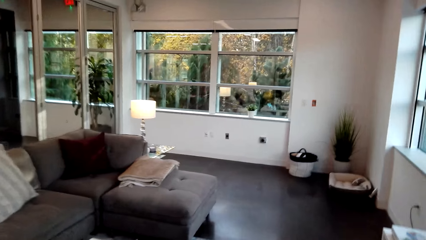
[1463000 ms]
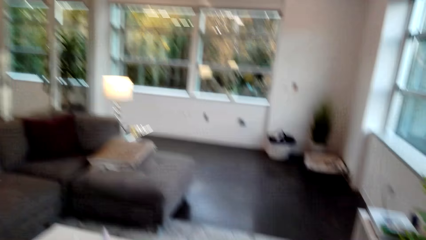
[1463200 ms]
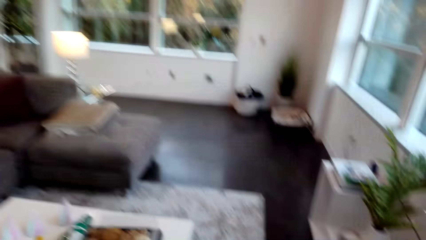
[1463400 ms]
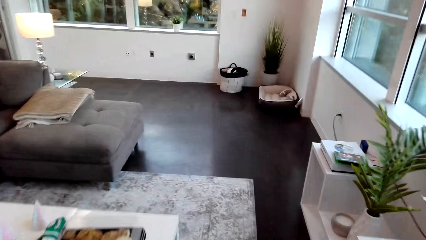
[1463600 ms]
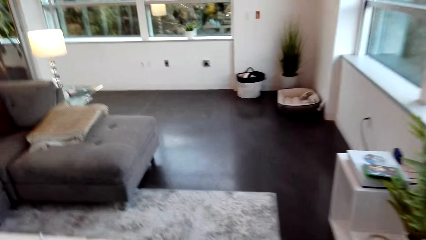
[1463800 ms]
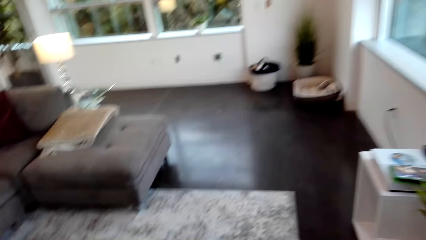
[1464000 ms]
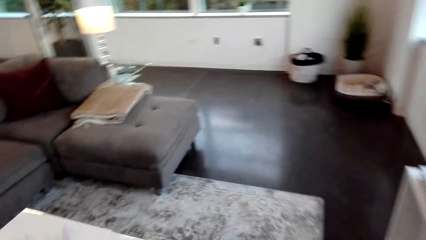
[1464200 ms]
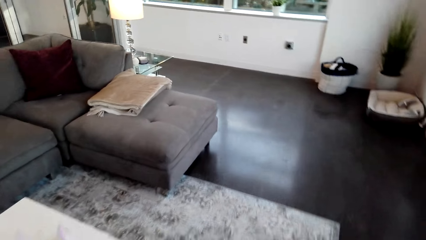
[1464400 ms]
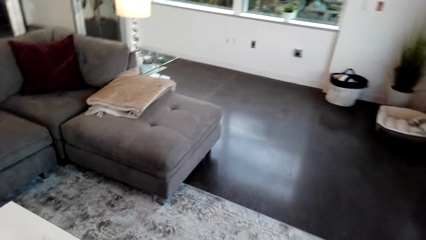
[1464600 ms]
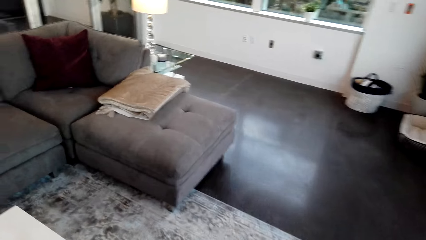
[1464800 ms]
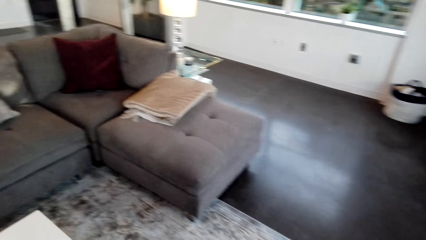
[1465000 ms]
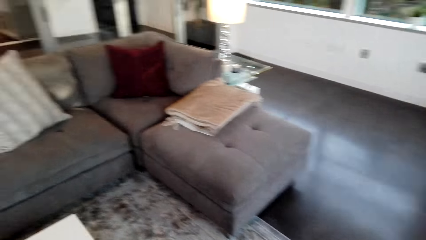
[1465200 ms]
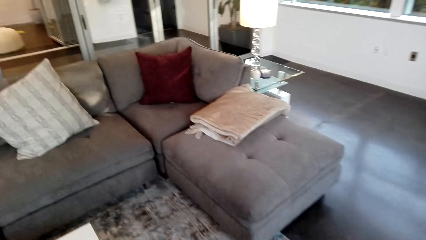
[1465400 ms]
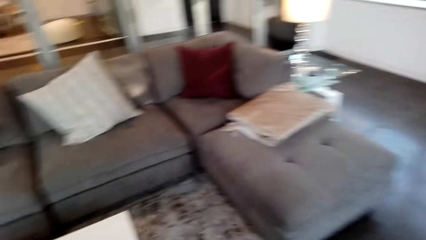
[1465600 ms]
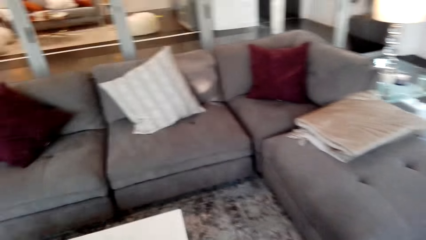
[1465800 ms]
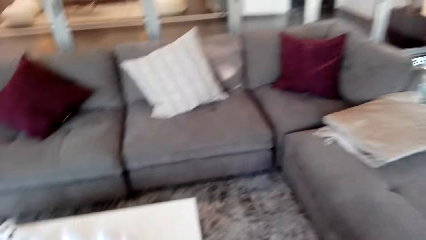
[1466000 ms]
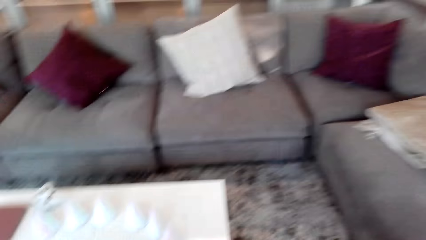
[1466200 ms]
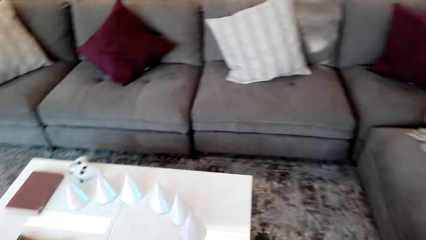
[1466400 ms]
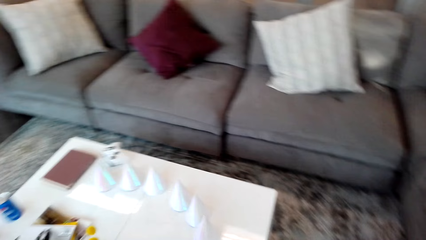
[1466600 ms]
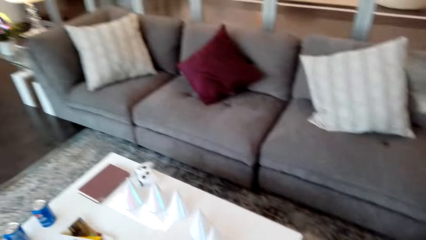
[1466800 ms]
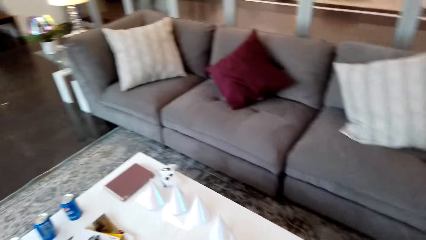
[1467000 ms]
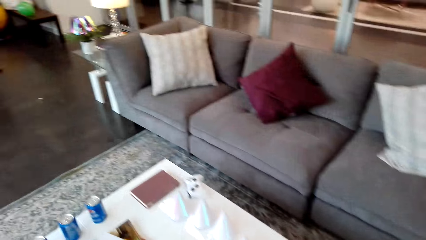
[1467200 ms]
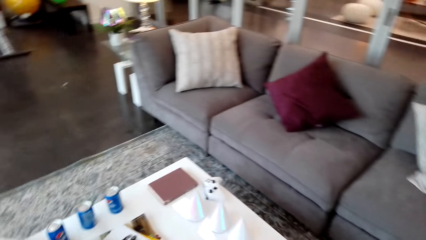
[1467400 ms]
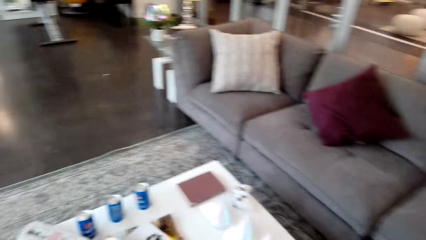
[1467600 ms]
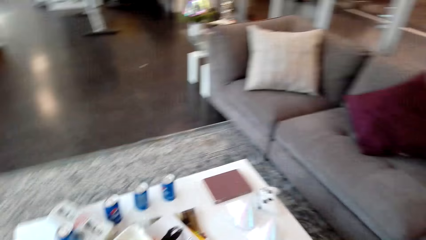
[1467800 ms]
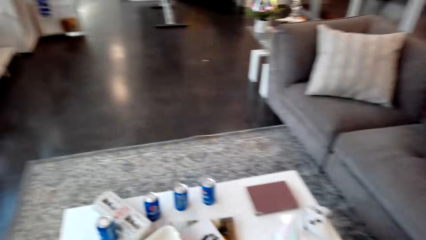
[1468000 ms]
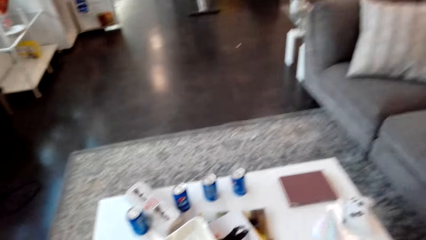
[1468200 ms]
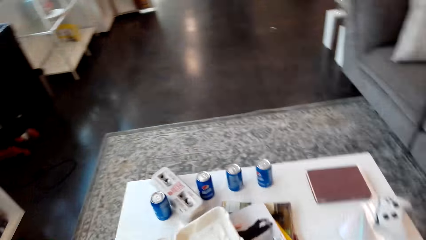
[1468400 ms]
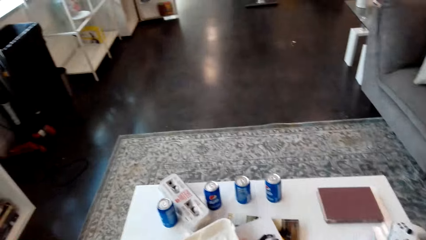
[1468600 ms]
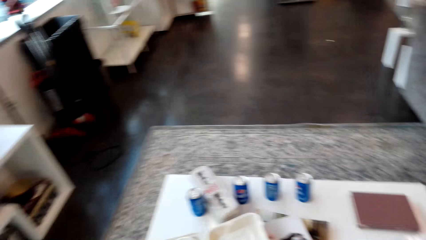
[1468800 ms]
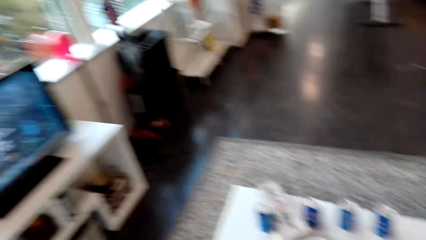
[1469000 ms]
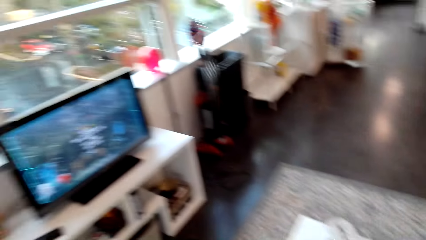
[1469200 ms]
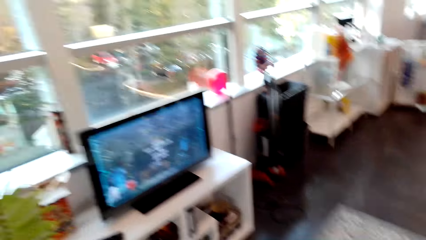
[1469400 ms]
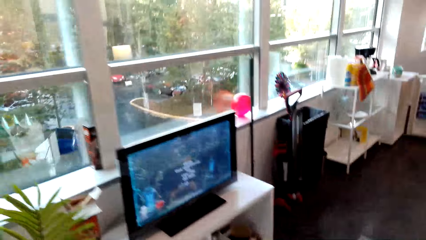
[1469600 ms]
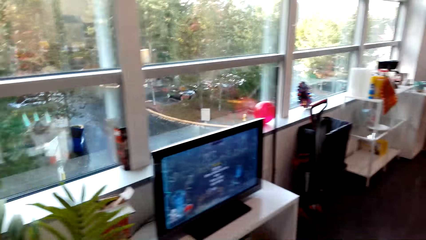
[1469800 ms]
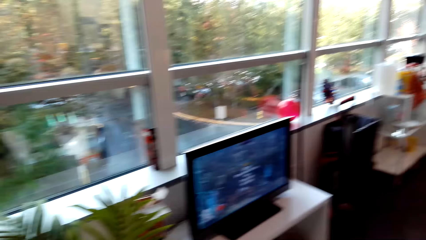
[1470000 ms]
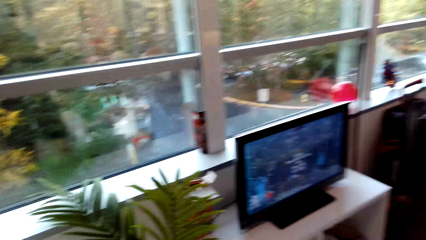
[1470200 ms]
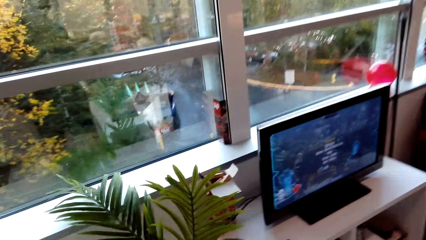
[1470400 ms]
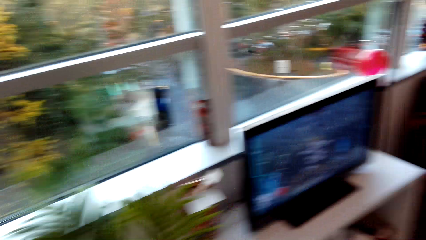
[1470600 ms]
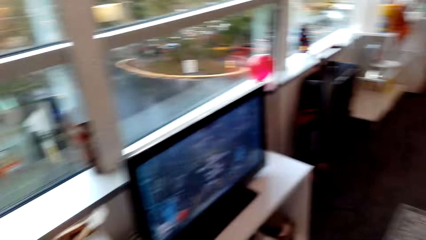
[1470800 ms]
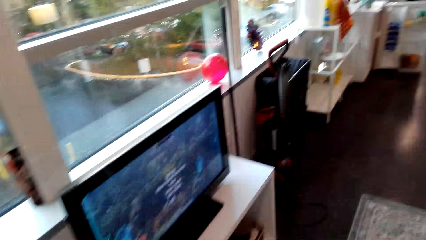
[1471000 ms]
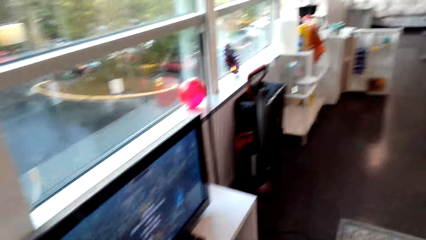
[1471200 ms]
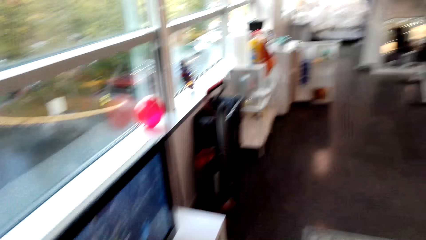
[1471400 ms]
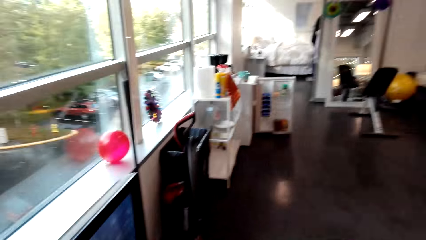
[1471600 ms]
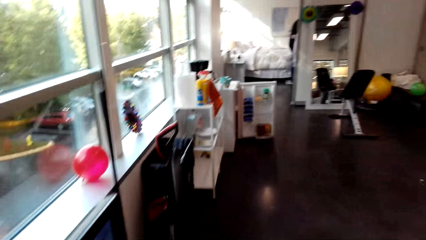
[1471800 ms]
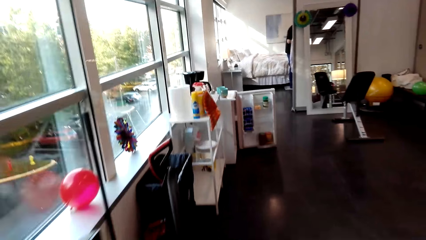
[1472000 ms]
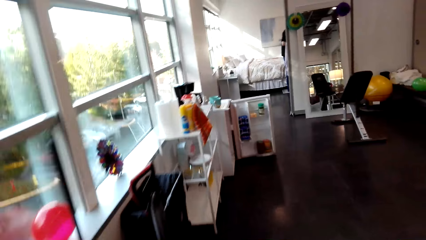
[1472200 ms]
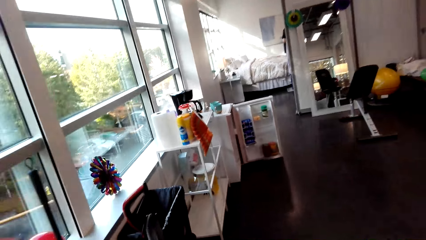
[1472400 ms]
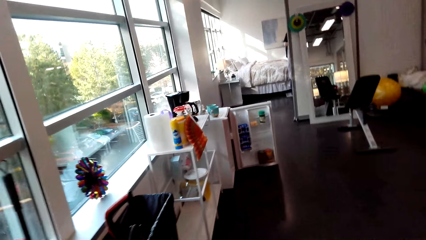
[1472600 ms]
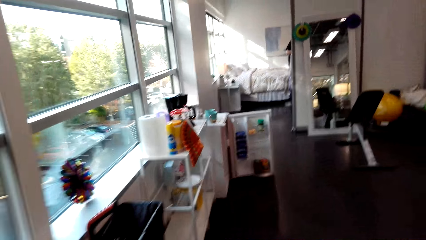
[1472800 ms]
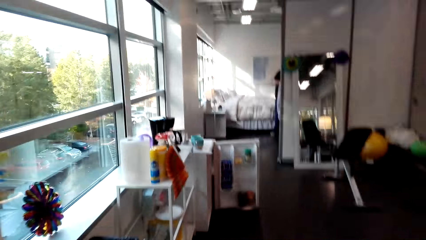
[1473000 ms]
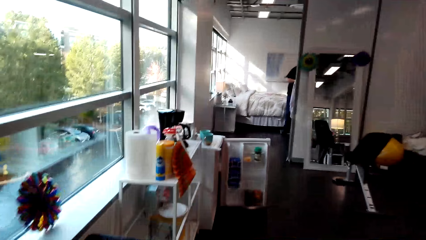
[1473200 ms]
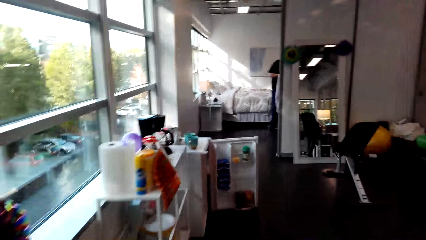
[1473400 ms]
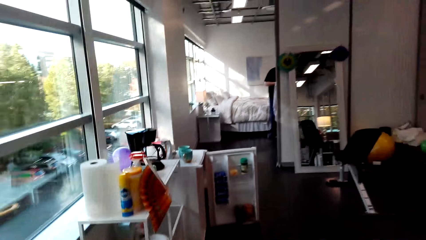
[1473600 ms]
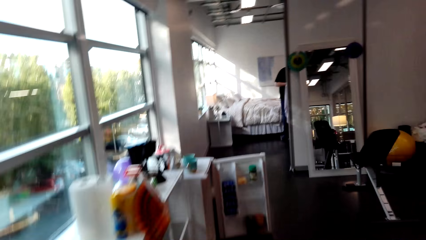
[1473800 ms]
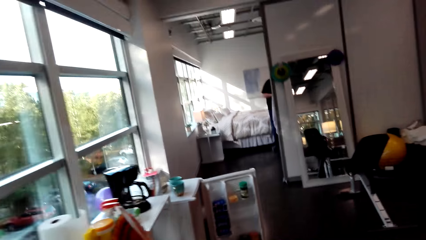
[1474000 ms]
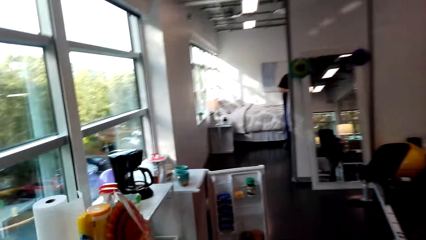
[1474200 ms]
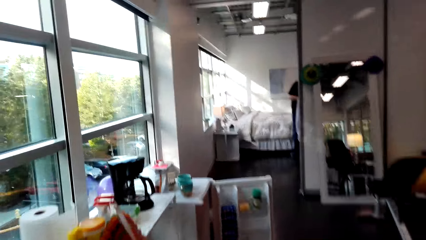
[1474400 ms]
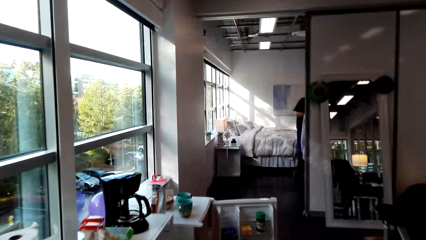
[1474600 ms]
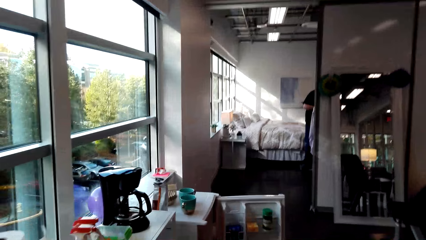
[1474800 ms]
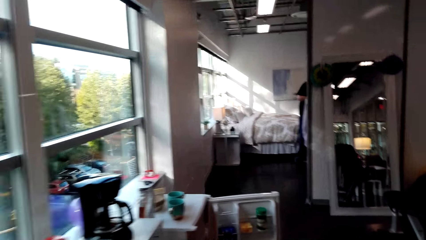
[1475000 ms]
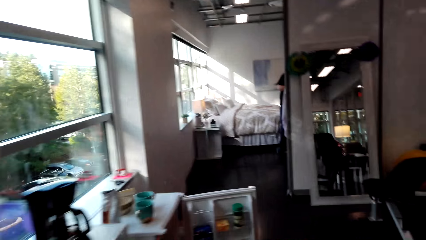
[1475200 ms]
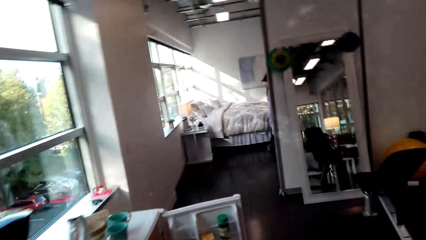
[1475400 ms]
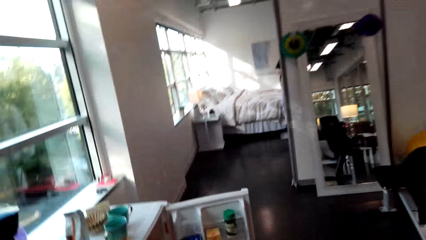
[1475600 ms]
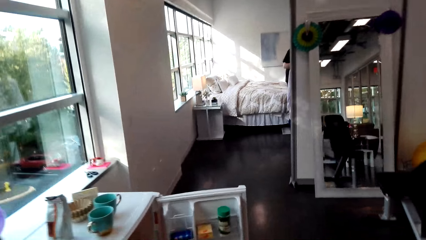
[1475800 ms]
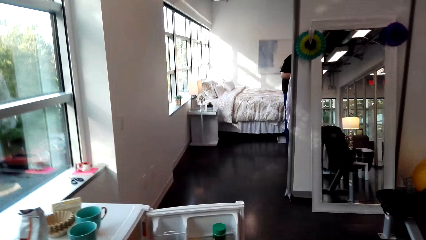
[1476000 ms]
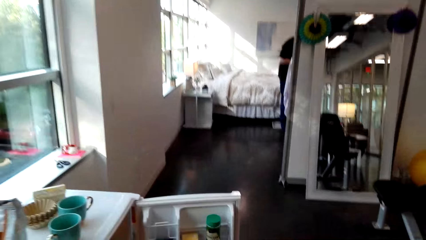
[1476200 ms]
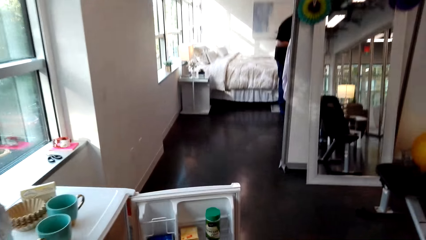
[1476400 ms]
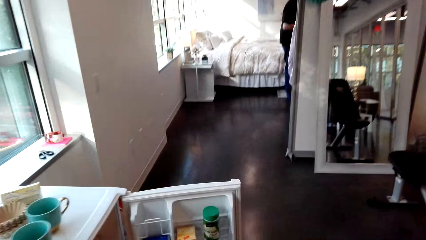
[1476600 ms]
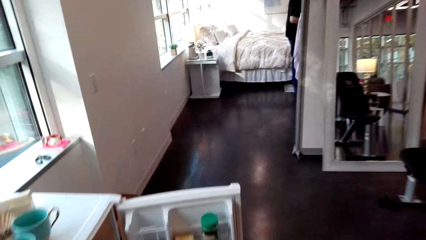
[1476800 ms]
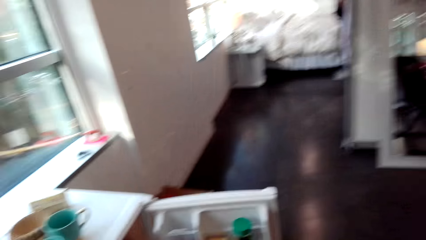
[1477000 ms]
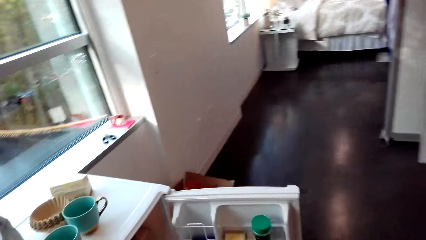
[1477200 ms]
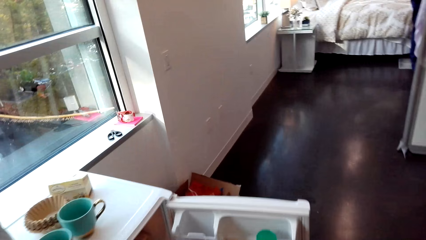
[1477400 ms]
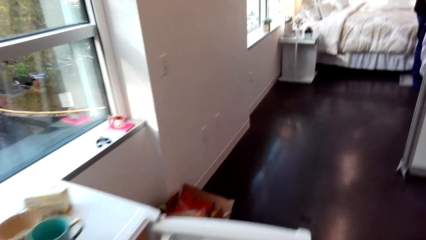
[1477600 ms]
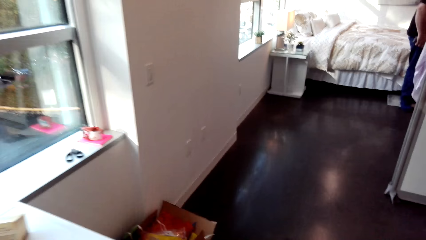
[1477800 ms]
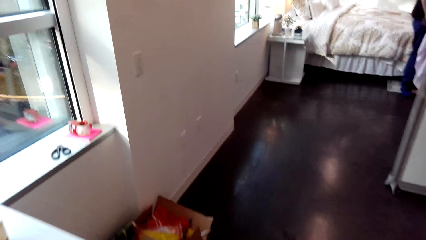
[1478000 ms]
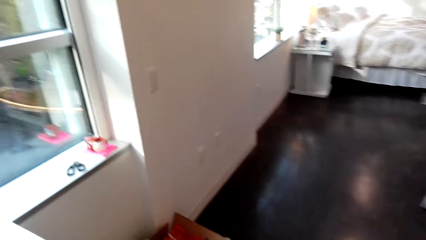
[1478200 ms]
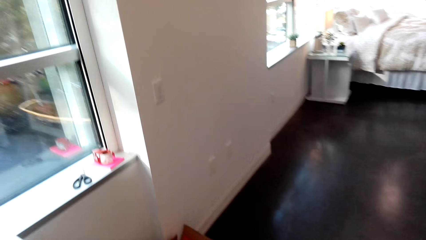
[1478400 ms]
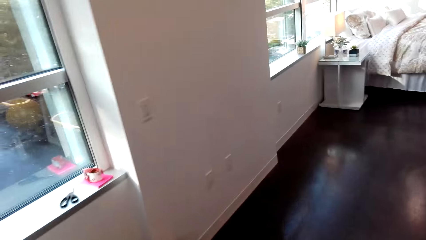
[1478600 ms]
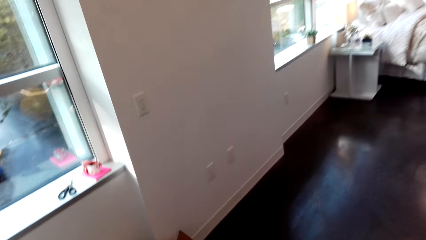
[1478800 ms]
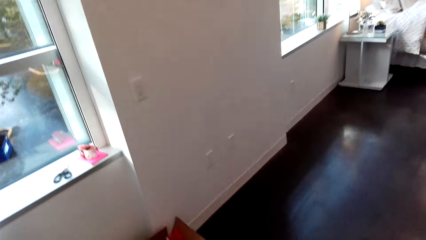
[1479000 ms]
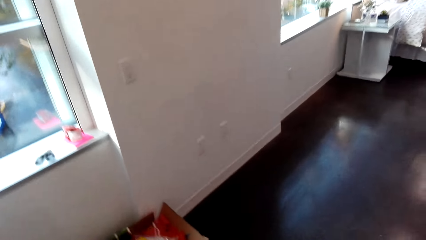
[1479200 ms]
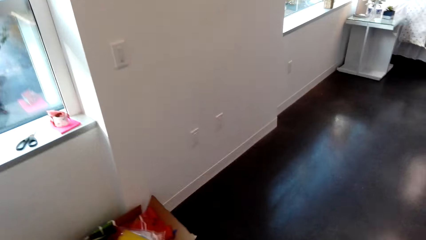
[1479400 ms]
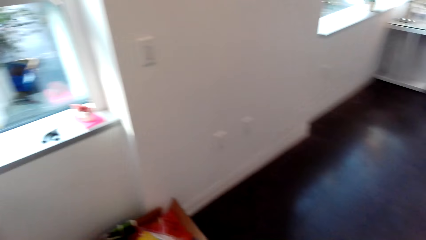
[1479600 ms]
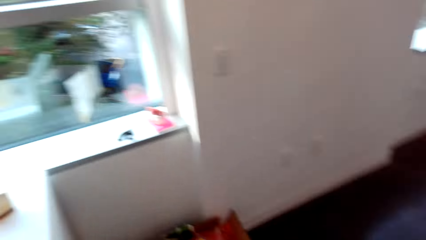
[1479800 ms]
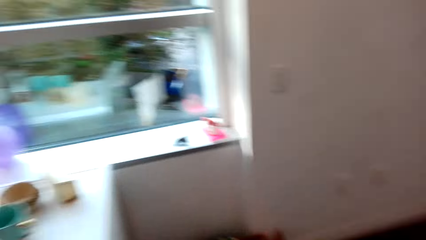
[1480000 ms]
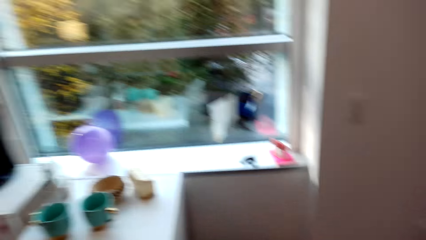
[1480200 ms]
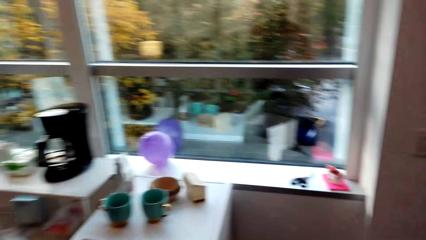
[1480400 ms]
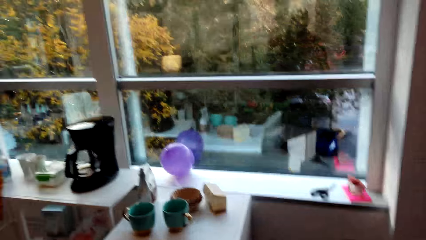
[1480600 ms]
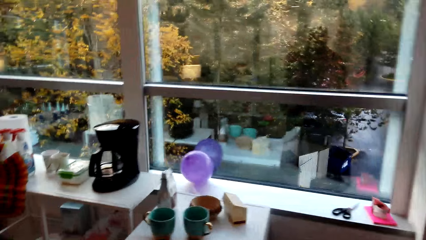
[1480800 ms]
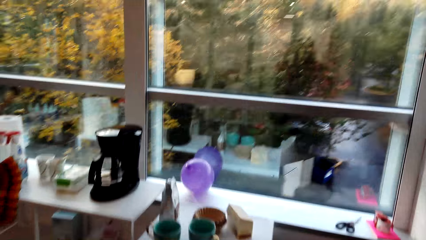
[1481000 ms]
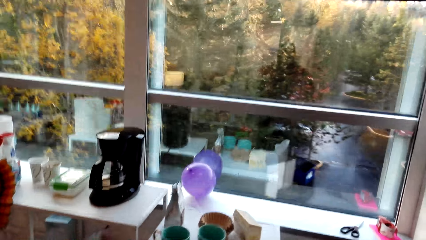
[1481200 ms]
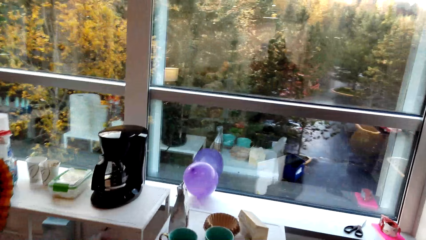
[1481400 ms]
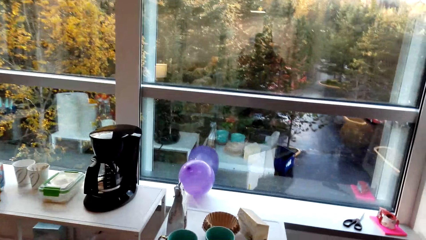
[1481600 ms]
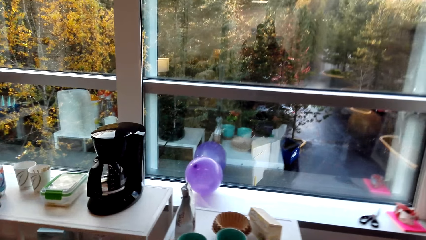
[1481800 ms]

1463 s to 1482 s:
The camera wearer moves around the table. They look at the table. They walk towards the refrigerator. They look at the window.
